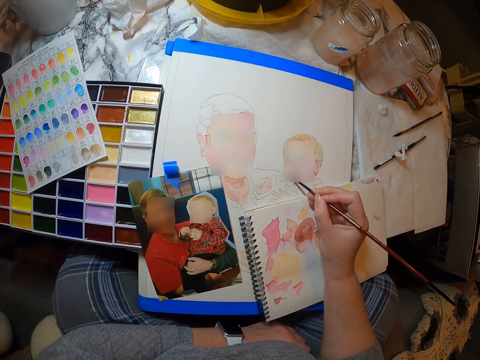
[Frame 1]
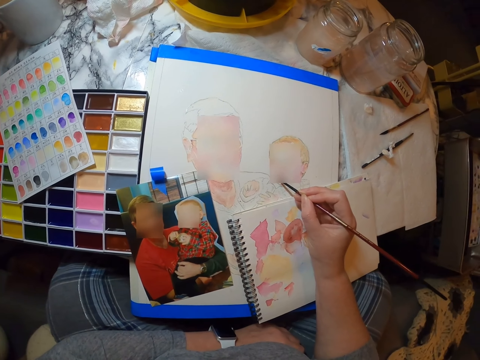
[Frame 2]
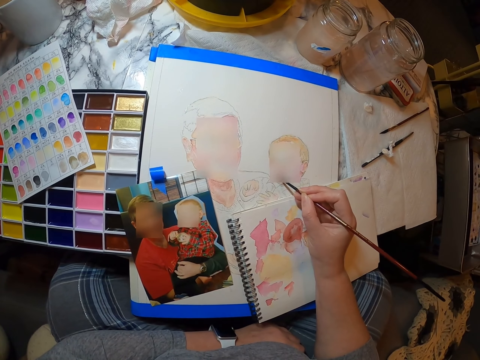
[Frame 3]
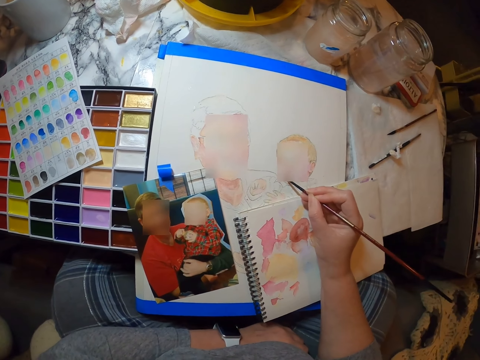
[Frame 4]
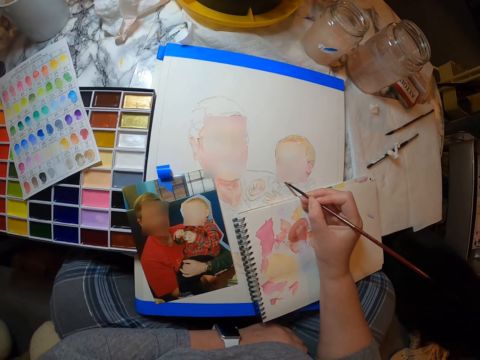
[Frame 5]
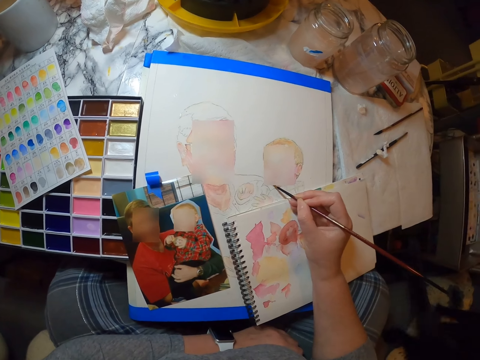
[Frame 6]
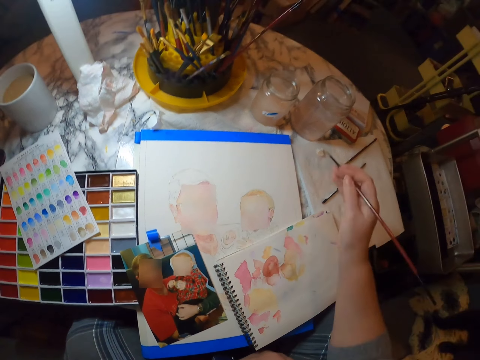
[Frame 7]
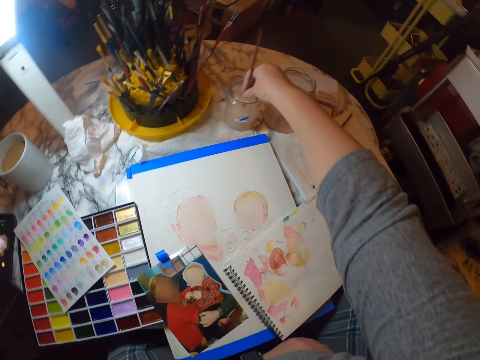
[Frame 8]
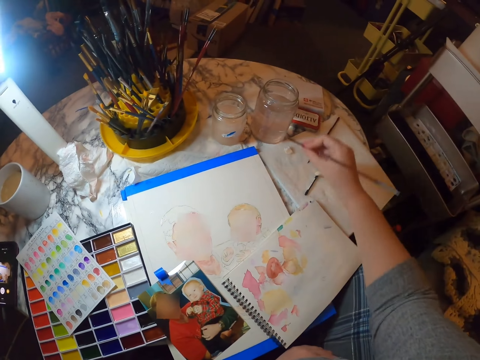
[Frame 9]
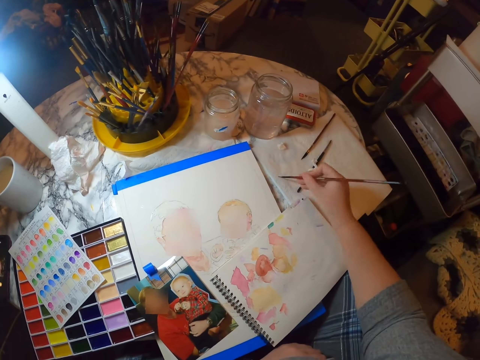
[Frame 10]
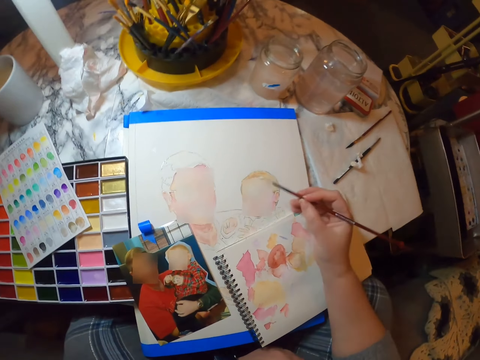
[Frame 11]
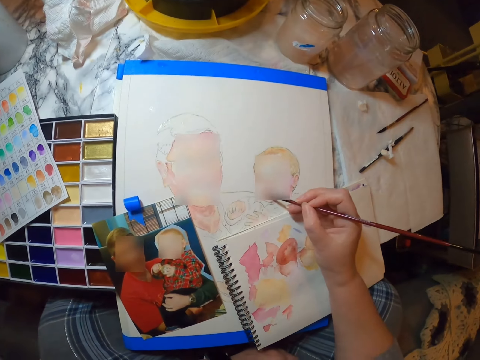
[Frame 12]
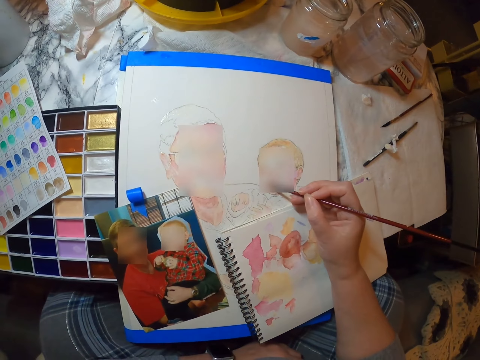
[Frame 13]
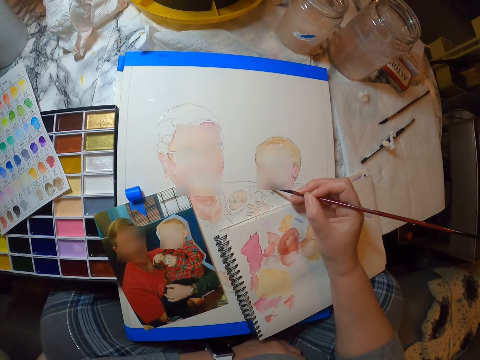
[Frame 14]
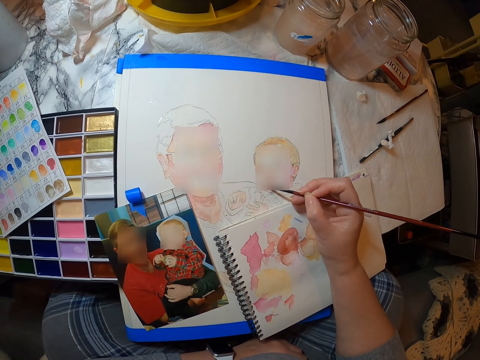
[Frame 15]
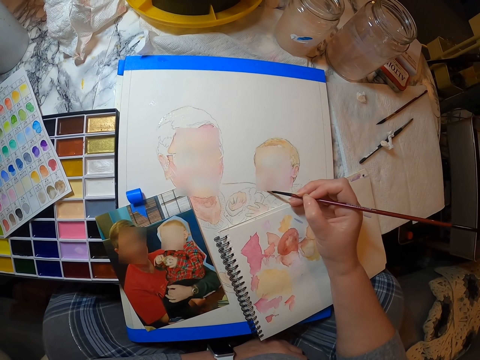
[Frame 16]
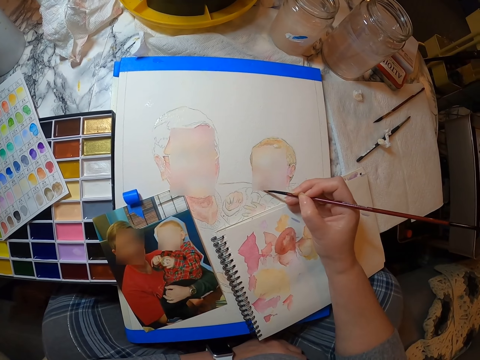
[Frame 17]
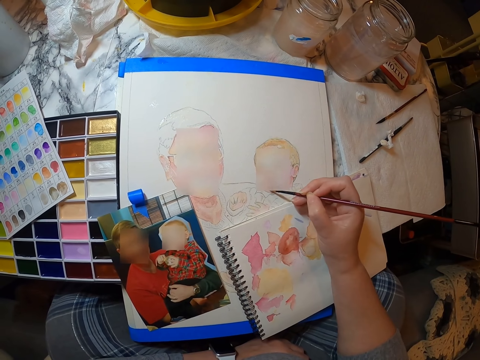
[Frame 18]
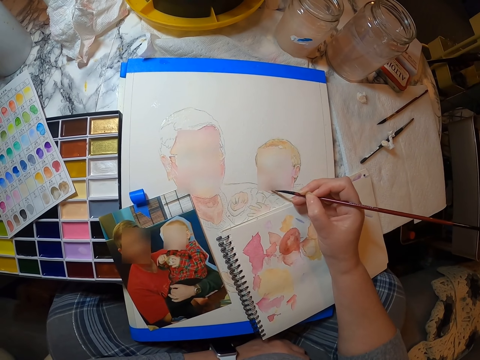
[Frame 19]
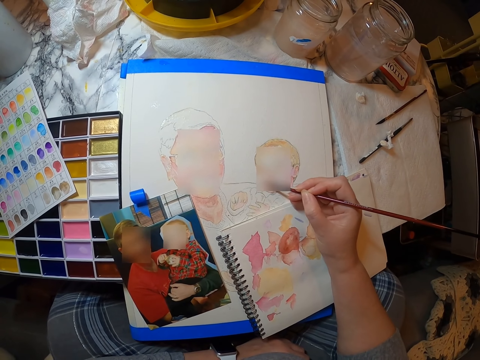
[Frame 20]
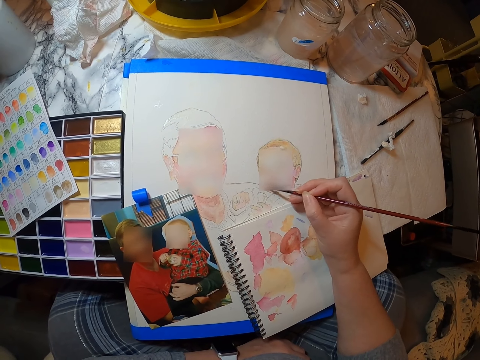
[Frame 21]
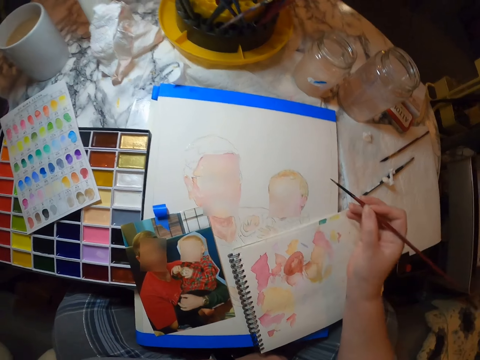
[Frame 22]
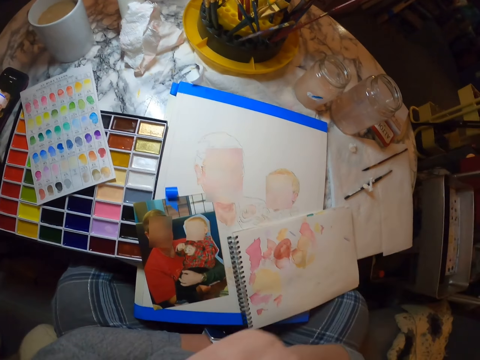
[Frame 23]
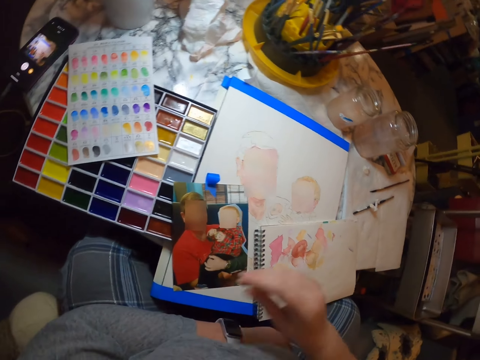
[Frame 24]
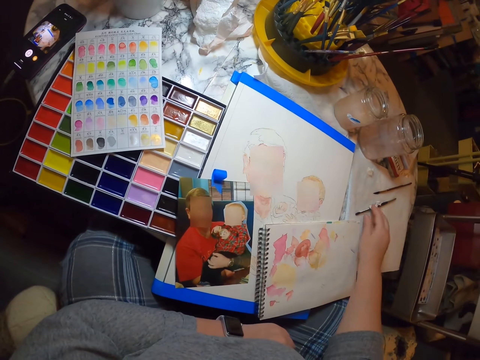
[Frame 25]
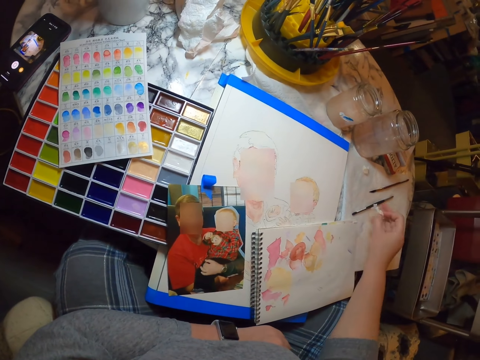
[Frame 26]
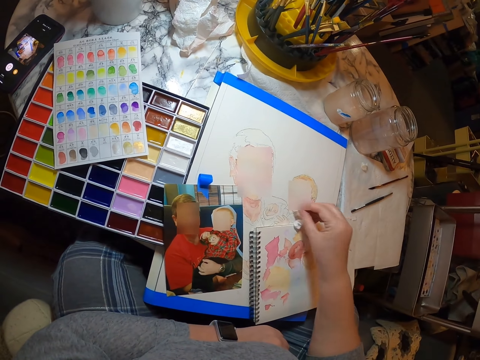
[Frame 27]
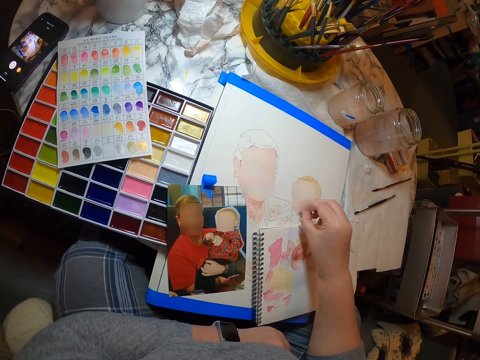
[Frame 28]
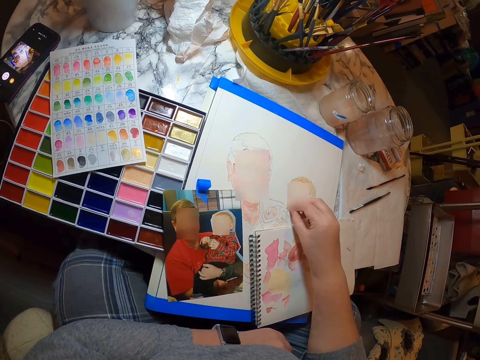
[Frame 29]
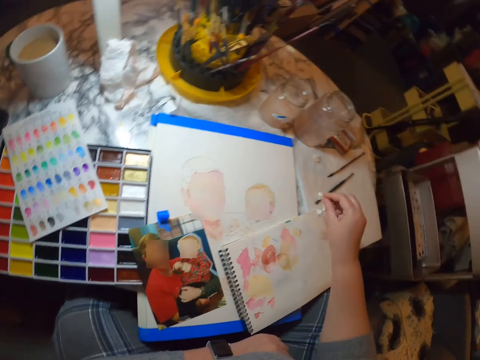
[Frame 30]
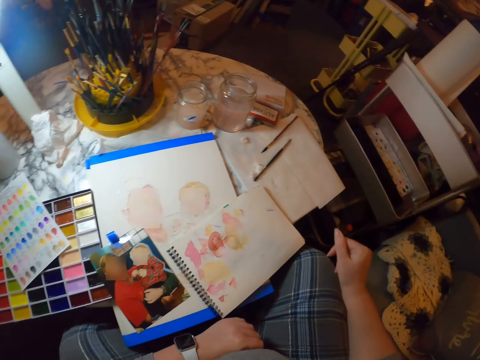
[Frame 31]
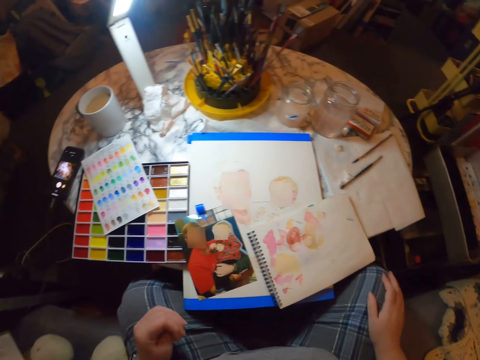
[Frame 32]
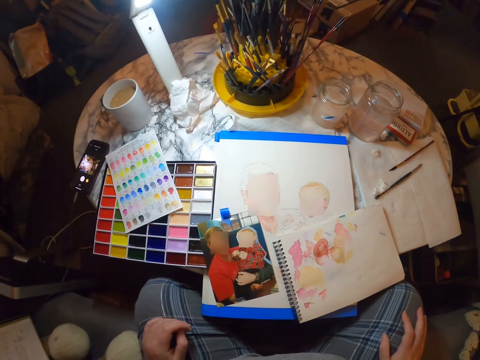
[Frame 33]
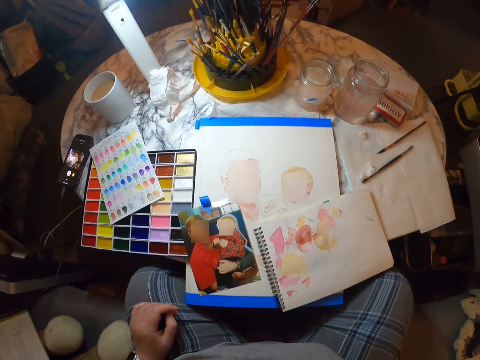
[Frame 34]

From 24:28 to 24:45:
The camera wearer washes a brush. They dry the brush. They paint a portrait. They grab a napkin. They clean the portrait. They place the napkin on a table.

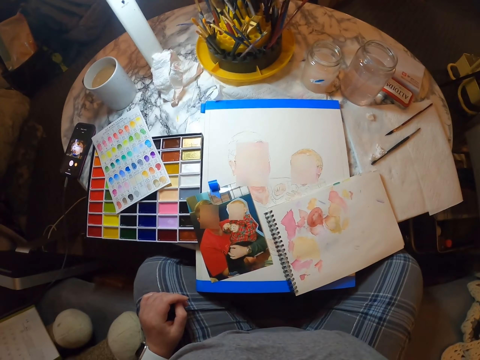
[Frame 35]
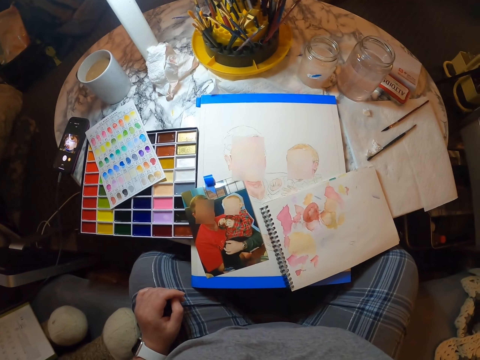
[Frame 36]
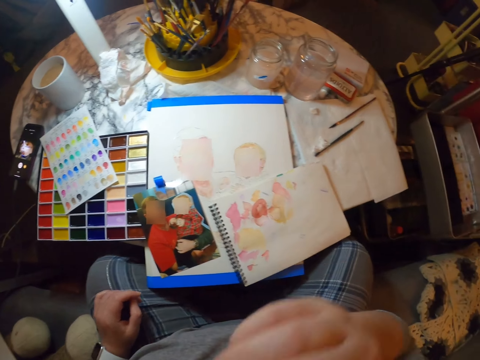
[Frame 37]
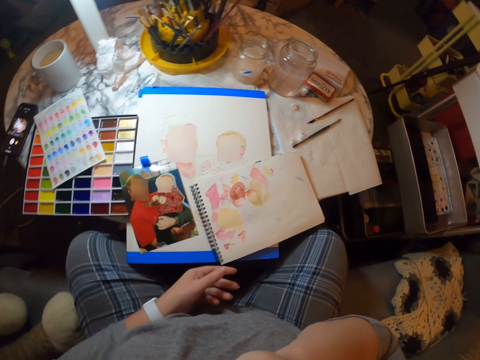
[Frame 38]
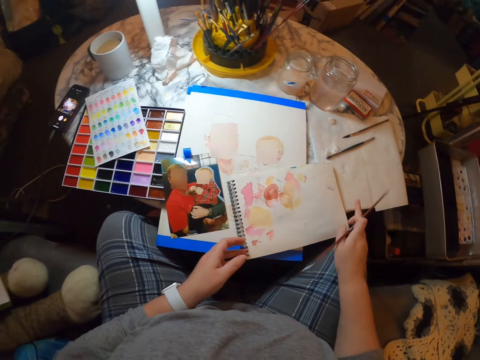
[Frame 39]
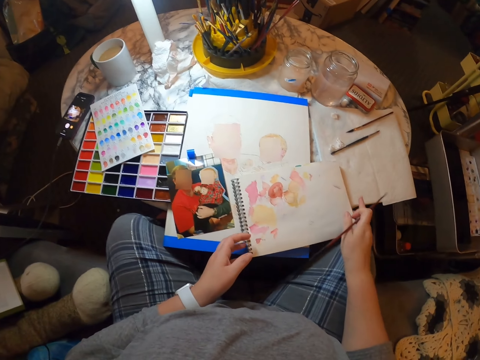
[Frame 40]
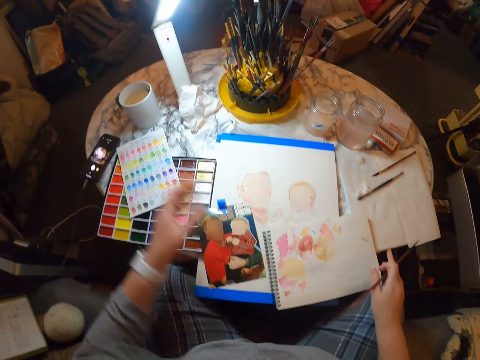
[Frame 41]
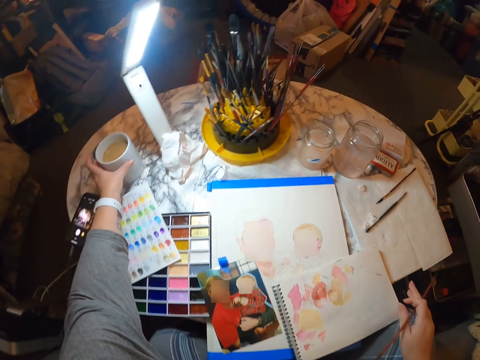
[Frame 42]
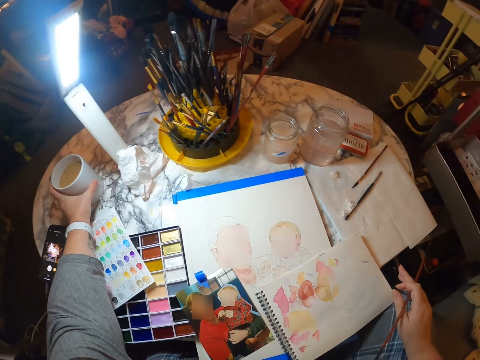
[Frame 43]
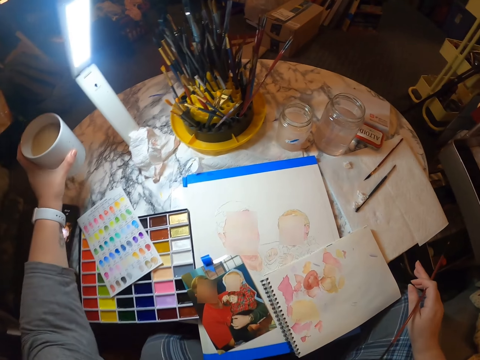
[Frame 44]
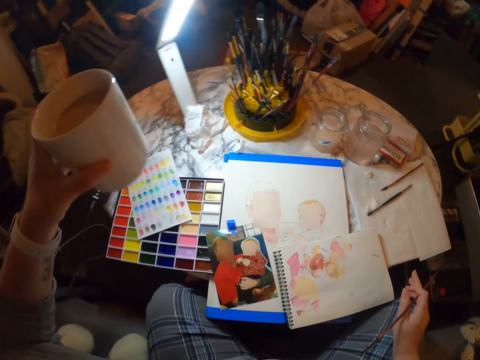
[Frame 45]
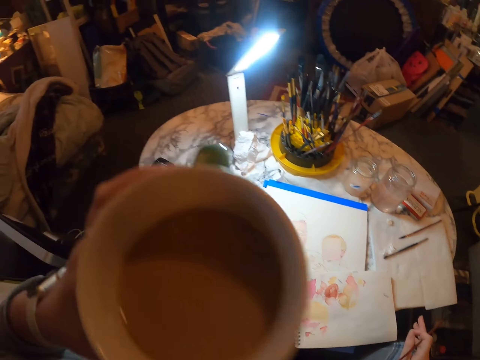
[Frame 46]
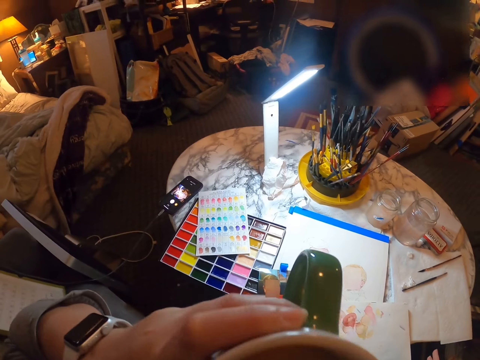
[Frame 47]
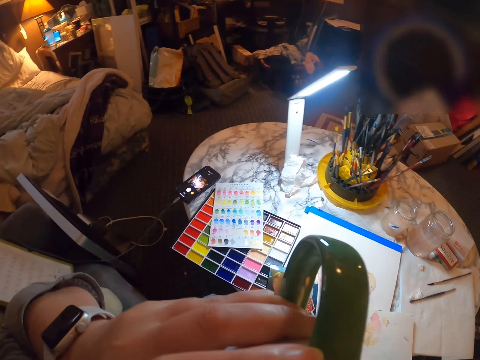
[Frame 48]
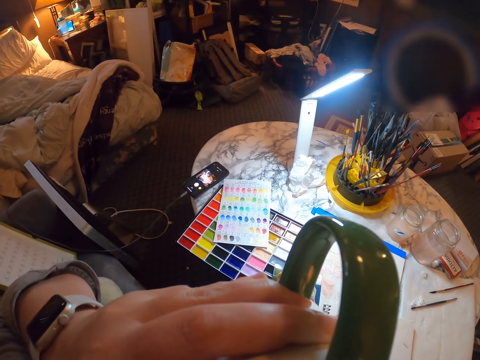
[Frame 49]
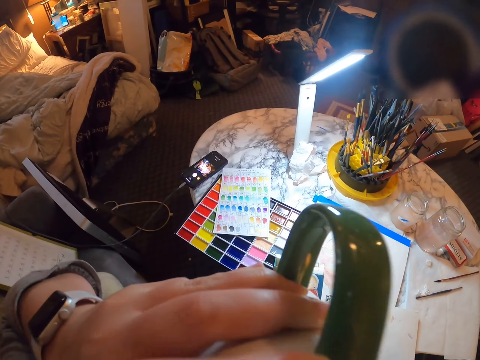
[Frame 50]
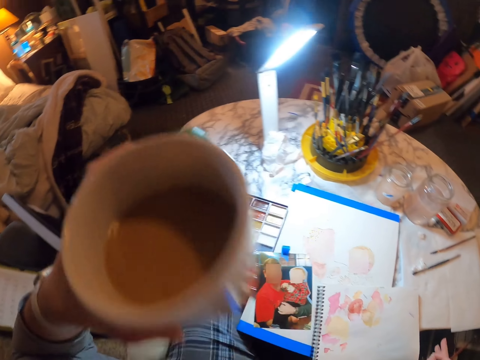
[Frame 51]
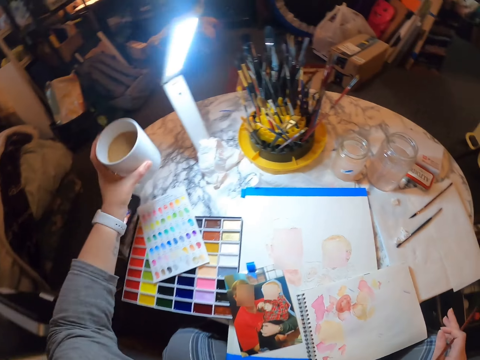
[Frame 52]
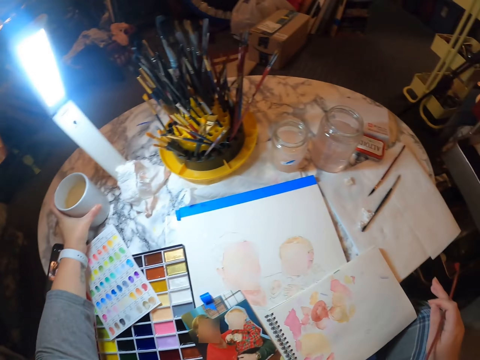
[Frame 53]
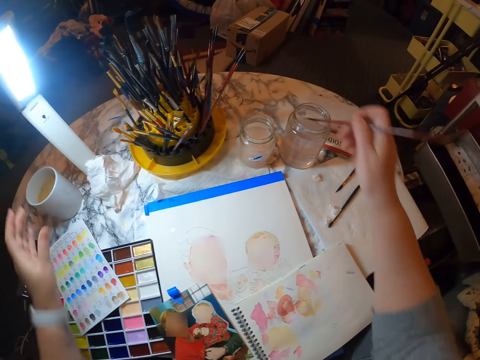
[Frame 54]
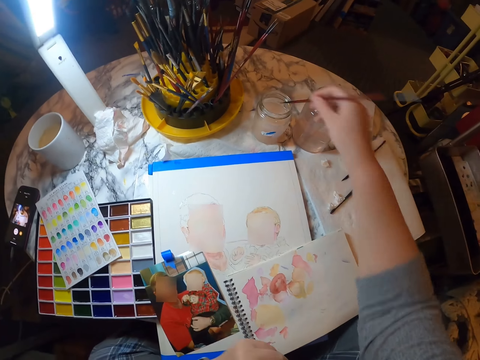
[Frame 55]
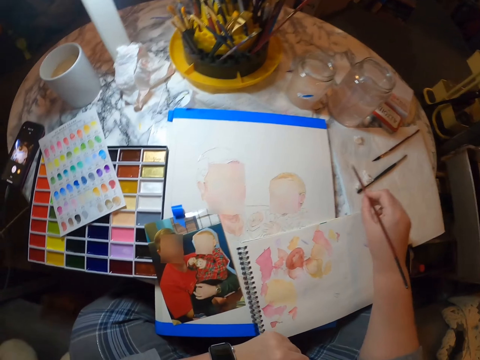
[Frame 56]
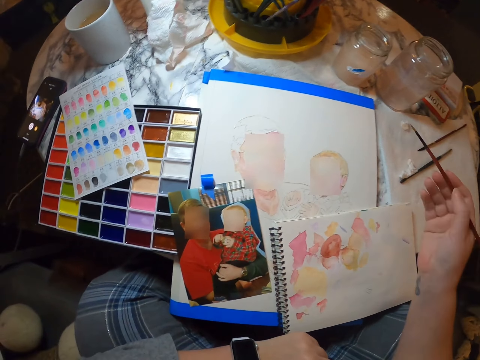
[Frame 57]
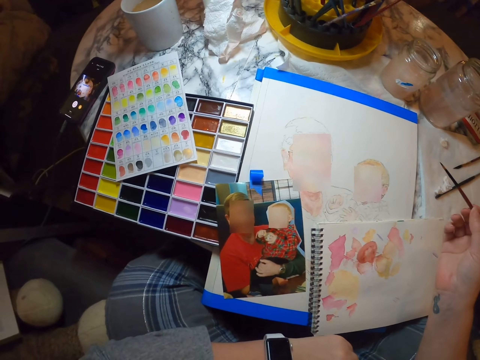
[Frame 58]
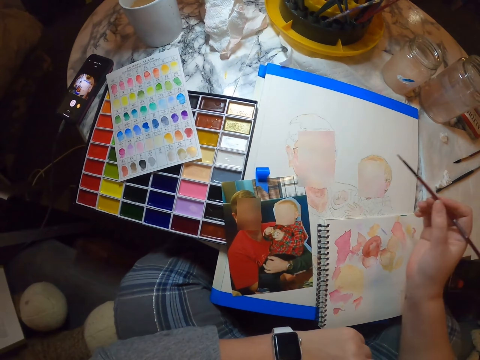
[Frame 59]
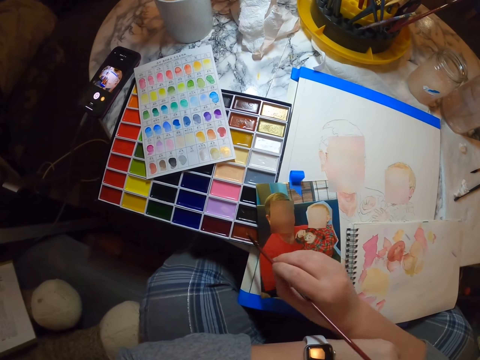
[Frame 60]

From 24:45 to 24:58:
The camera wearer lowers their arm. They grab a brush. They adjust a notebook. They take a cup of tea. They drink the tea. They put the cup of tea down on a table. They place the painting brush in the bottle of water. They dry the brush.
